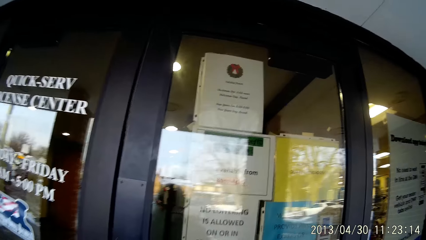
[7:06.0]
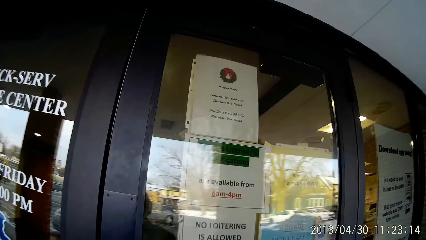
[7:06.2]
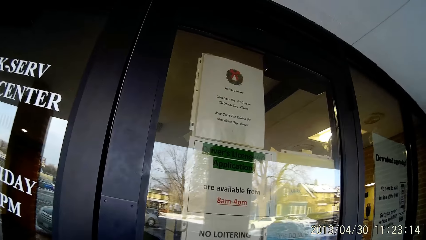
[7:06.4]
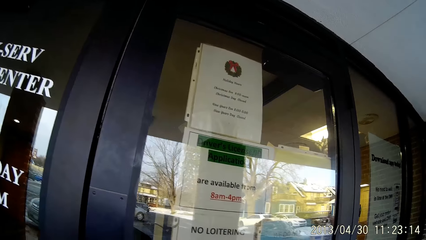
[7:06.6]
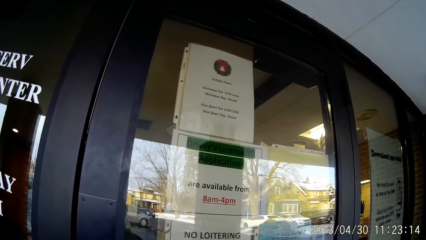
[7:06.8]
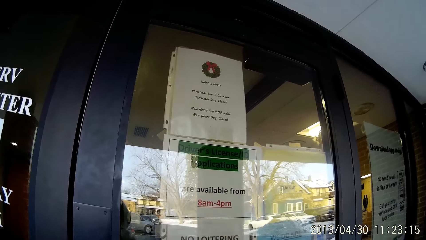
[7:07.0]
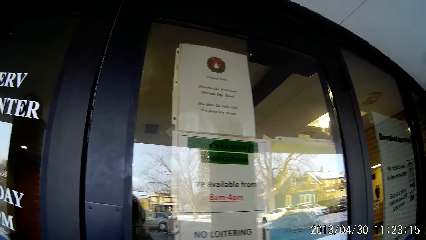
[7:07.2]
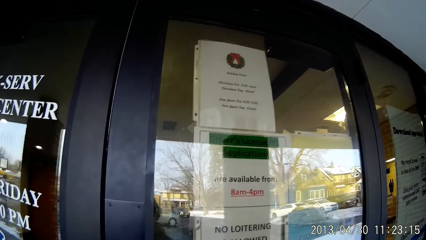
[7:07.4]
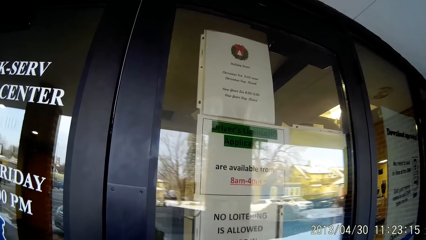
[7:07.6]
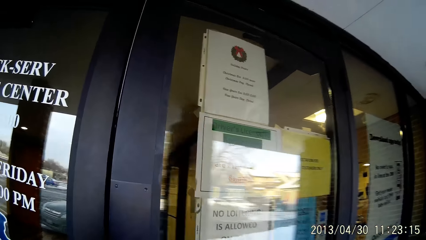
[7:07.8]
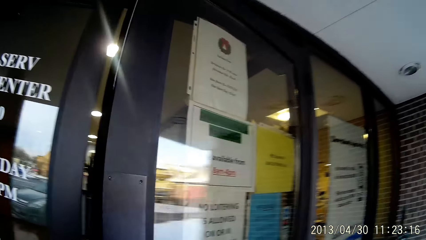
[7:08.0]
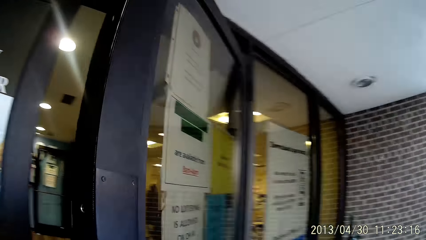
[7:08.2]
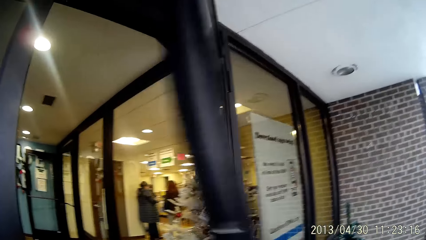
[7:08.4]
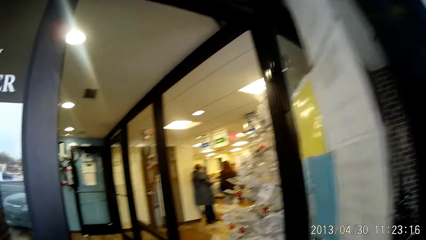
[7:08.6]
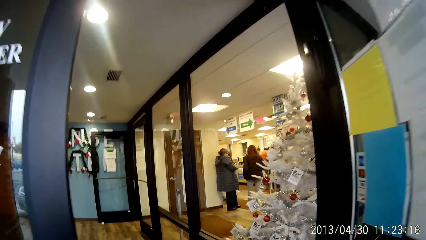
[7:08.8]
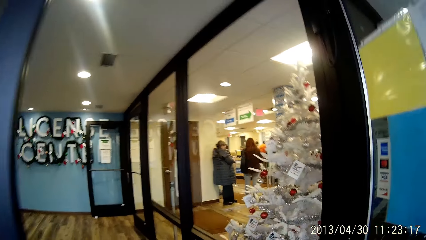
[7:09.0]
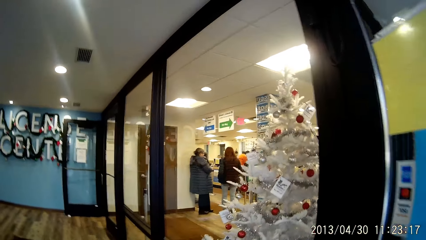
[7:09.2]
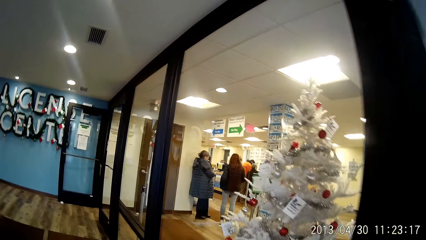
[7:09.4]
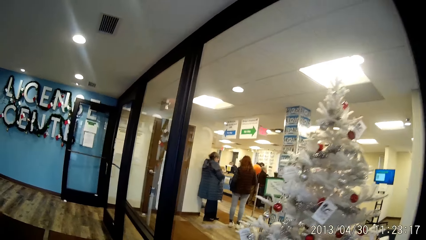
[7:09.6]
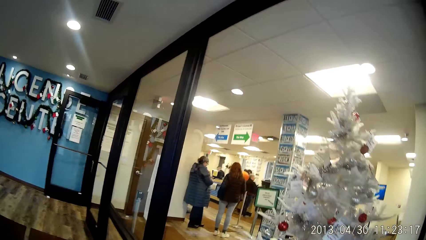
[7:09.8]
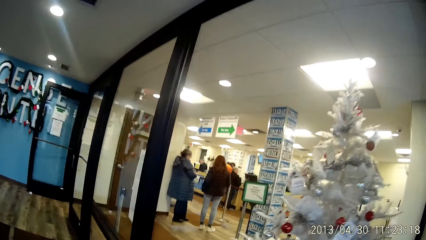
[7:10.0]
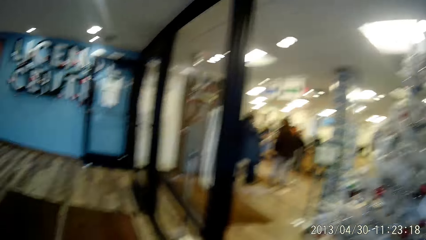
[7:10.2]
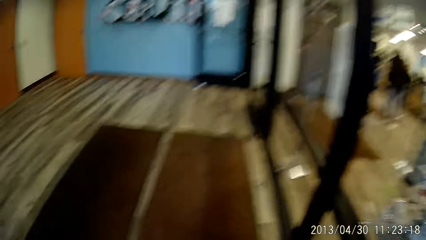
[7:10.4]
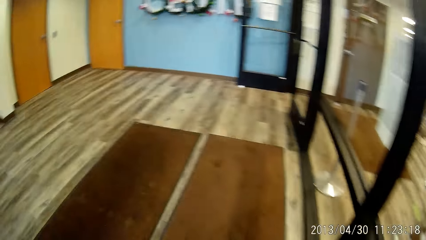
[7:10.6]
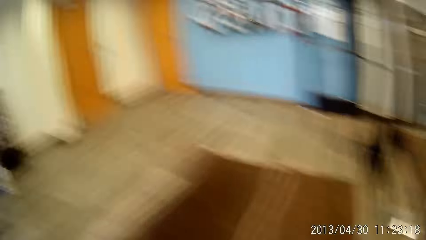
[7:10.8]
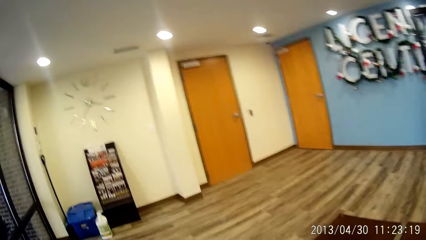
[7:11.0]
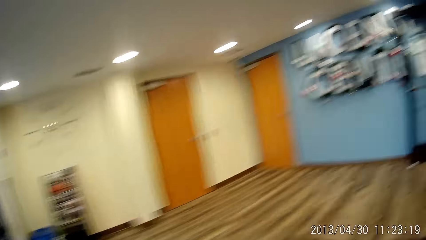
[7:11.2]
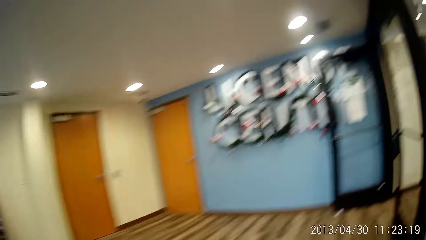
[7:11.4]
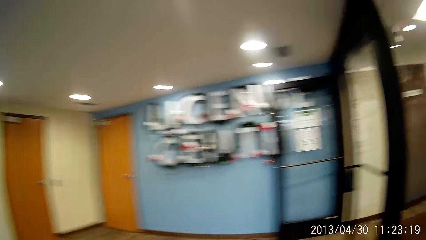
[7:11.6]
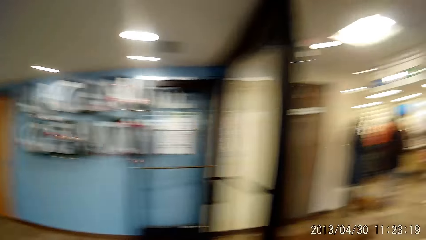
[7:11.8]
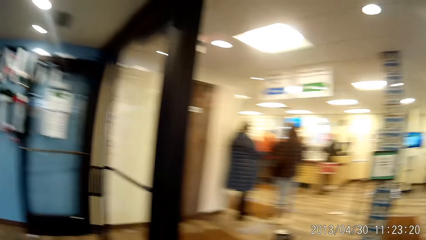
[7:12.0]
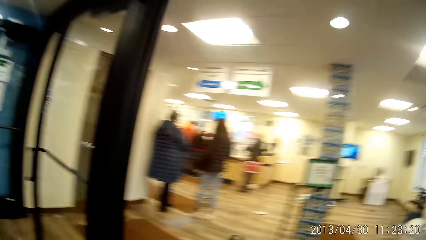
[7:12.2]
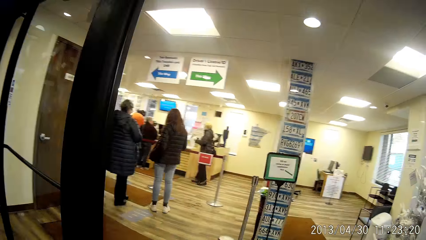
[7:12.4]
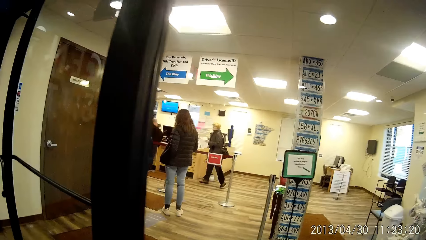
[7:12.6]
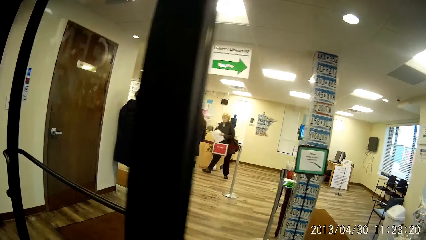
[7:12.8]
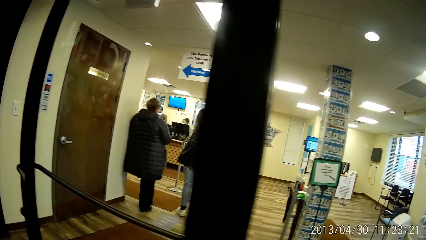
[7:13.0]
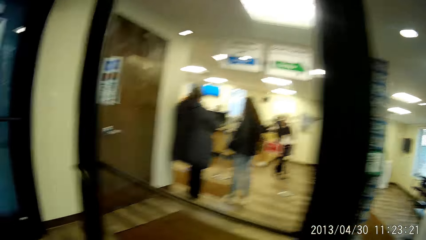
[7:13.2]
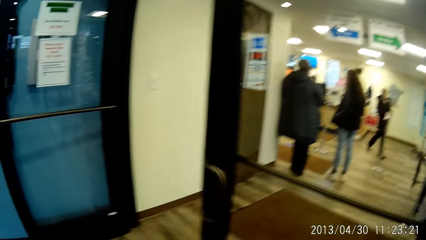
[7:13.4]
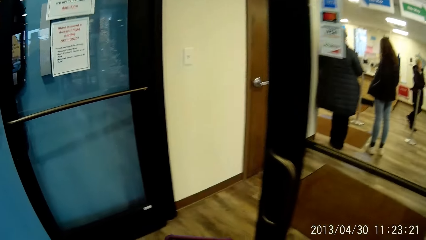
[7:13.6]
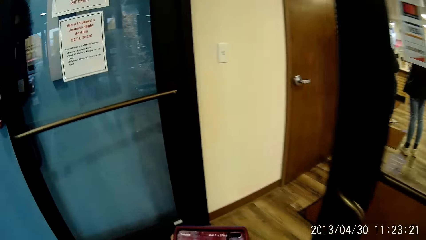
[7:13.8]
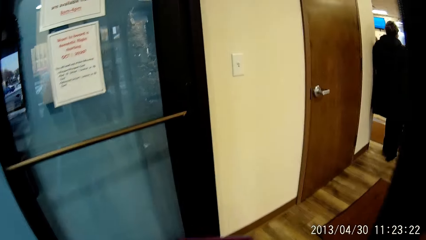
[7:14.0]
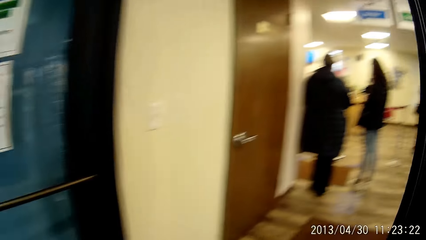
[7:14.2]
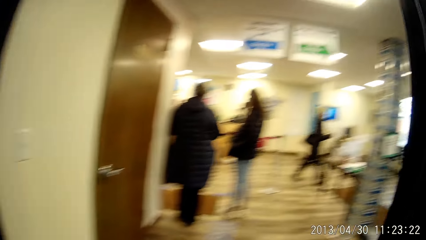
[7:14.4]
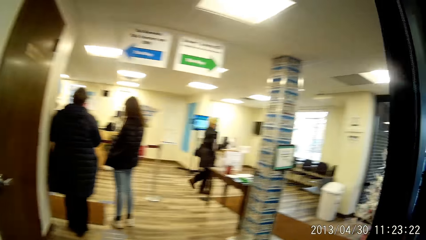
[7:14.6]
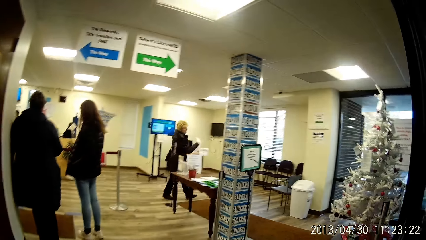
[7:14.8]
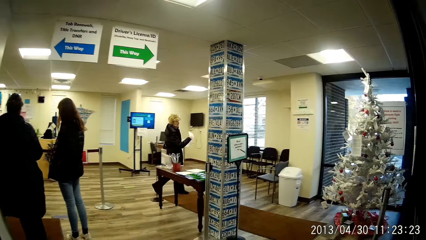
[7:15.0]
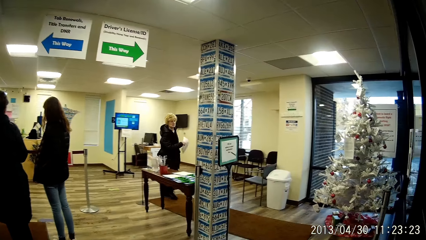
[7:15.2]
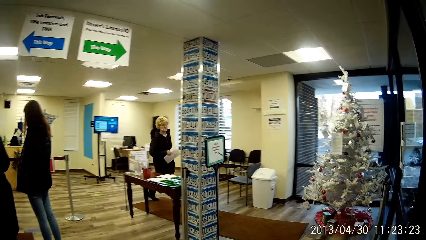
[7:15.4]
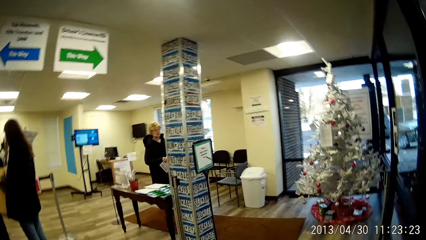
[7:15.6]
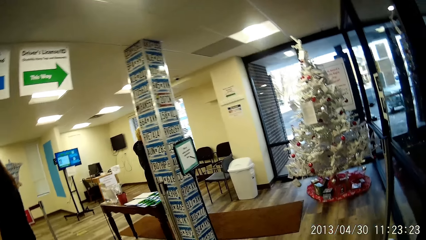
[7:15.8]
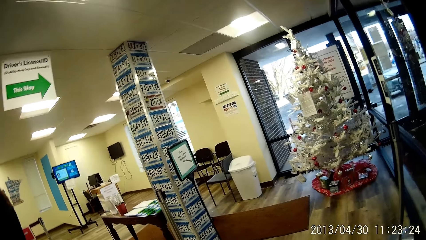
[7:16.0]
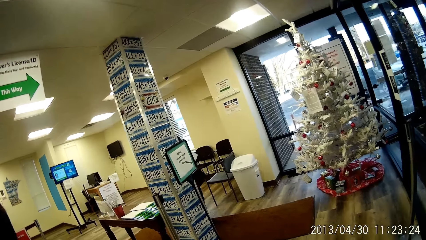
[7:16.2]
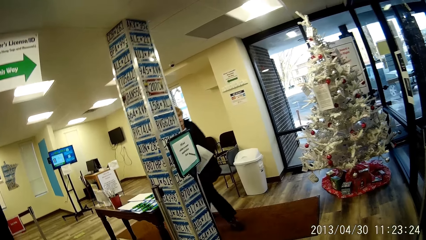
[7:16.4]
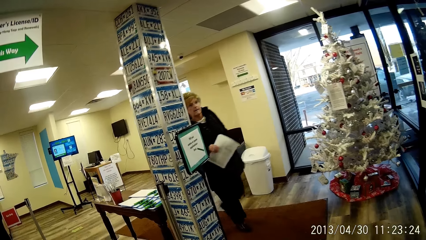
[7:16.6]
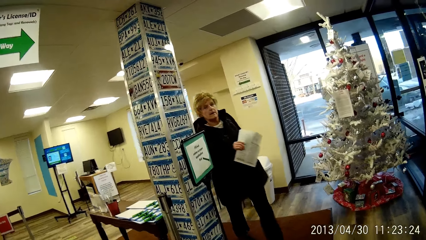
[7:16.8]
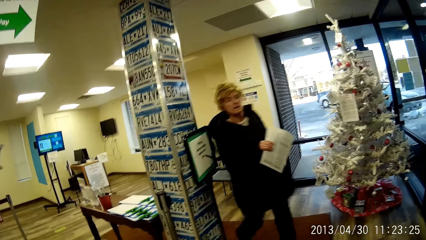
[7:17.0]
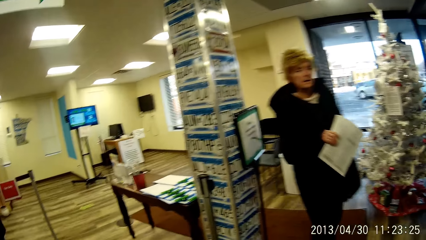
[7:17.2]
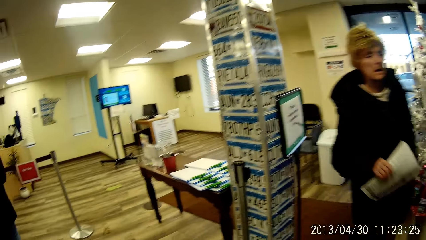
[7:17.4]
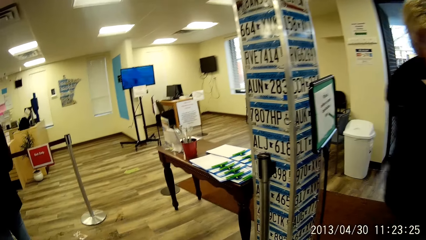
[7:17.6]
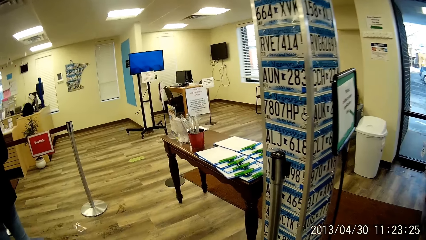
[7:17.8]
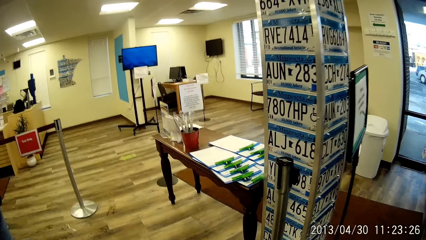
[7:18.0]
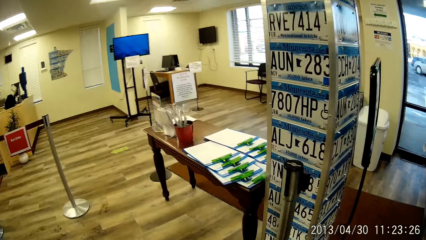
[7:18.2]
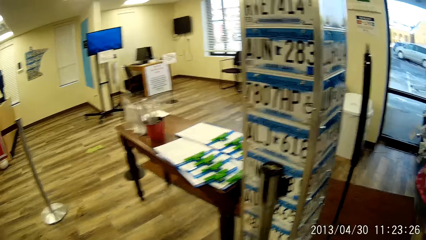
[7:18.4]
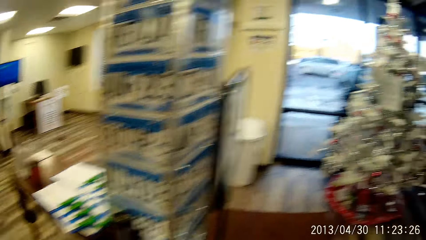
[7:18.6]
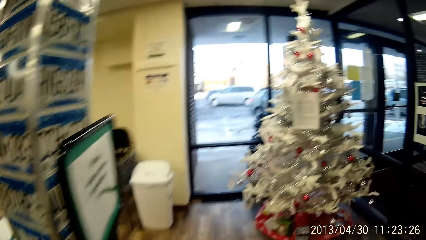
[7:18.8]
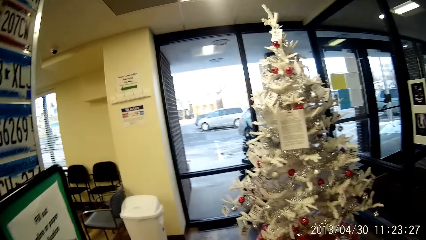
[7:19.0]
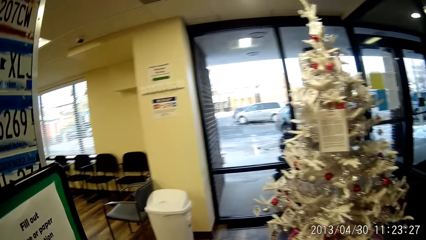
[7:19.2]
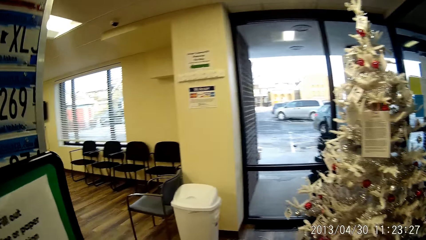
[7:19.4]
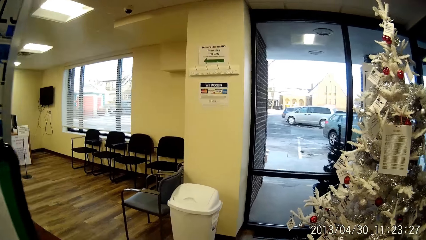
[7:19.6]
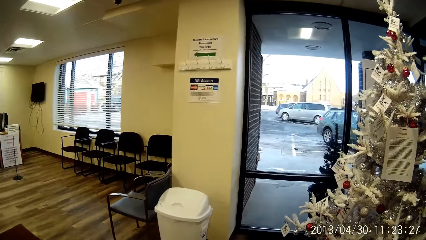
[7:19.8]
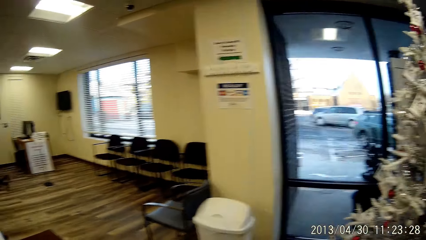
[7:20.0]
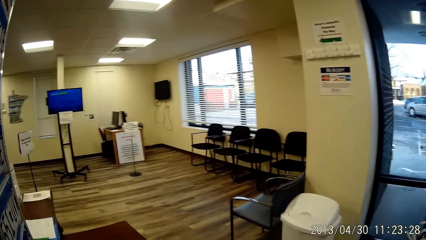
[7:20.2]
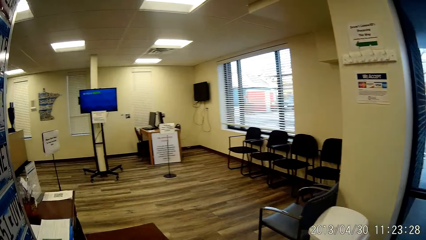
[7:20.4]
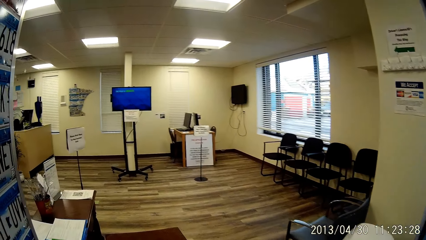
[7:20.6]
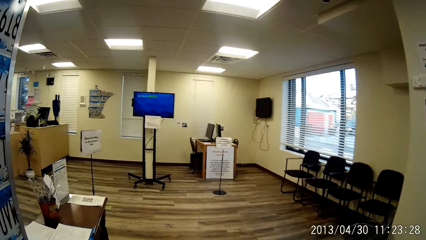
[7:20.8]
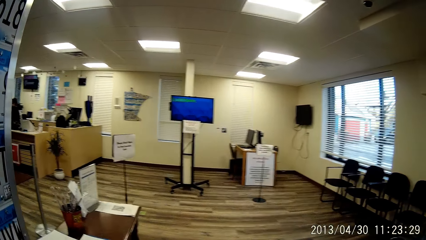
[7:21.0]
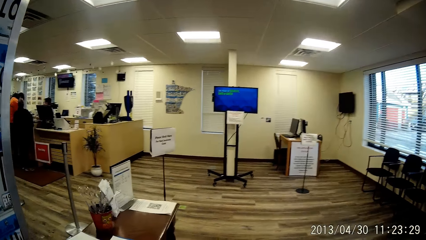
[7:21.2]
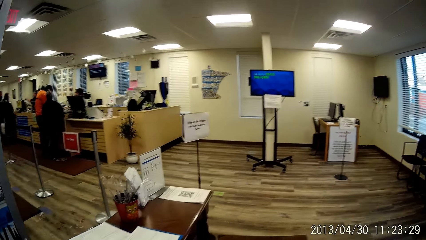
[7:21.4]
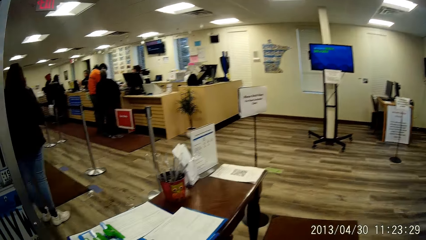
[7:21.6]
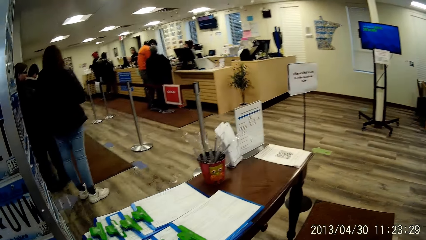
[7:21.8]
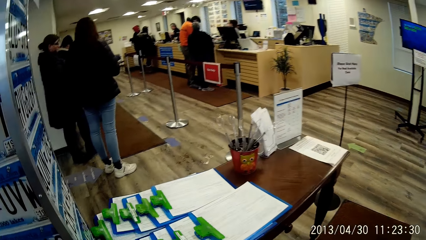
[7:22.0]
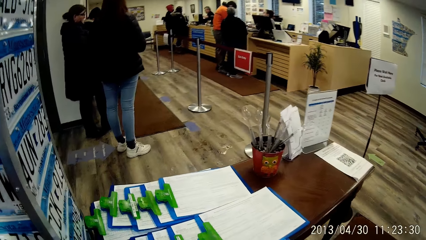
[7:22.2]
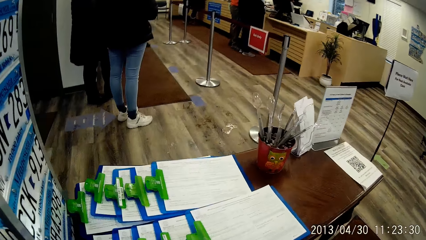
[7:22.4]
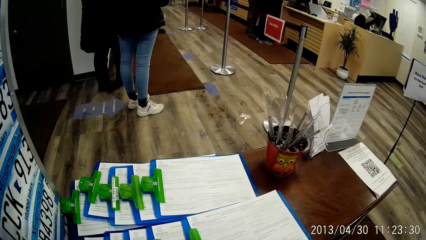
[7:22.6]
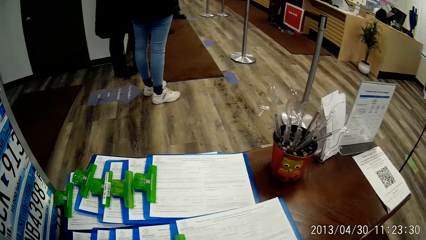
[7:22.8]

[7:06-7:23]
The camera wearer opens a door of a license center with her right hand. She walks into the license center. She walks around the building and looks around. A woman walks past the camera wearer.
